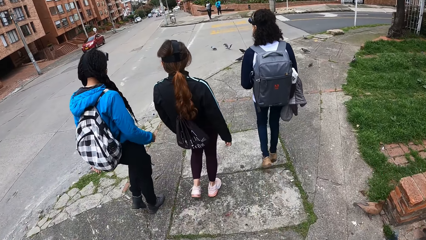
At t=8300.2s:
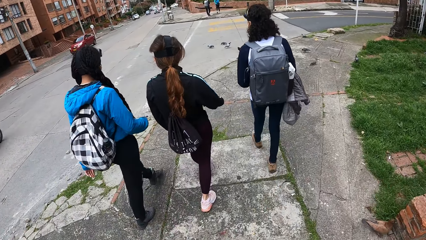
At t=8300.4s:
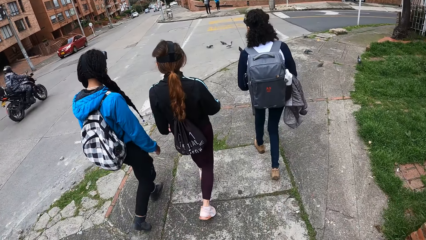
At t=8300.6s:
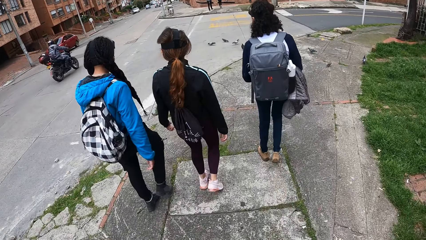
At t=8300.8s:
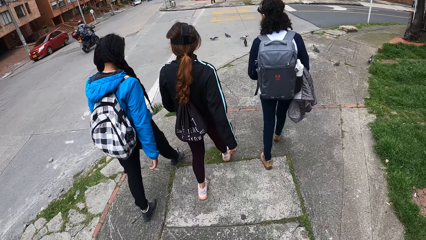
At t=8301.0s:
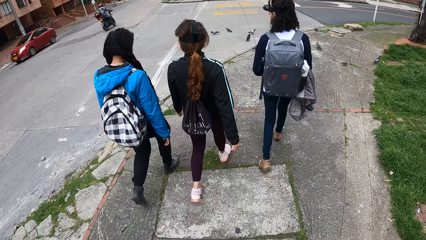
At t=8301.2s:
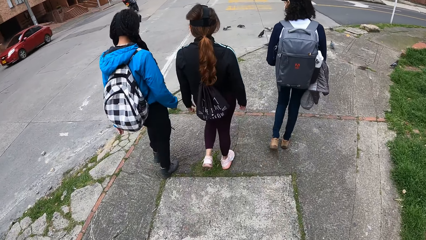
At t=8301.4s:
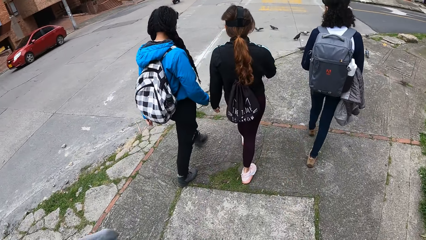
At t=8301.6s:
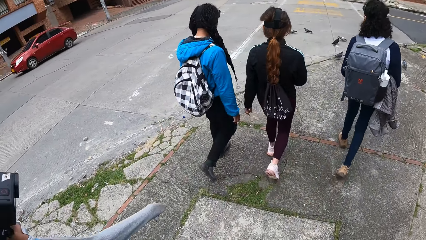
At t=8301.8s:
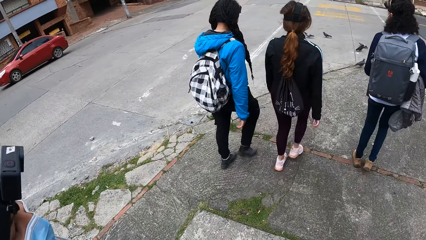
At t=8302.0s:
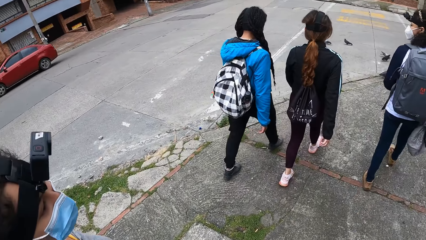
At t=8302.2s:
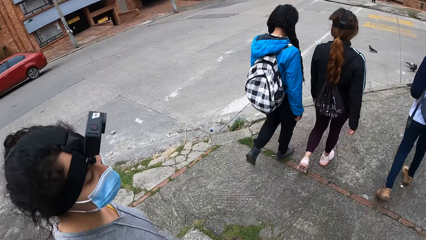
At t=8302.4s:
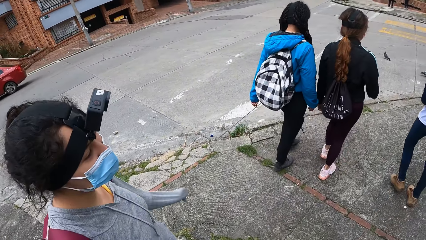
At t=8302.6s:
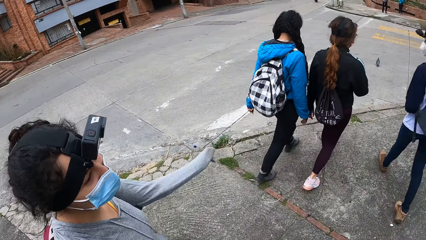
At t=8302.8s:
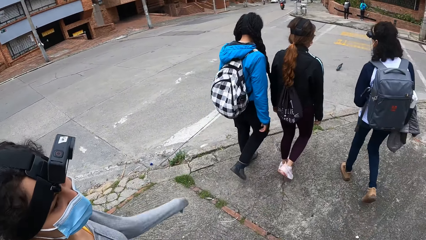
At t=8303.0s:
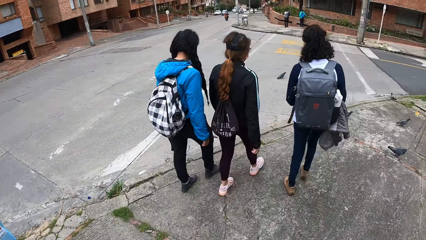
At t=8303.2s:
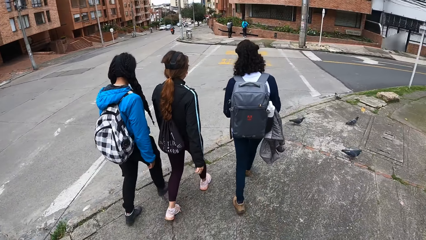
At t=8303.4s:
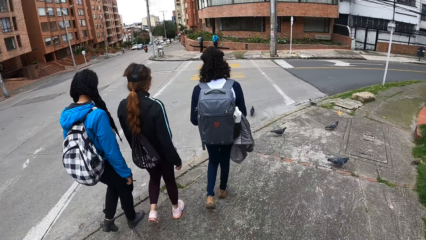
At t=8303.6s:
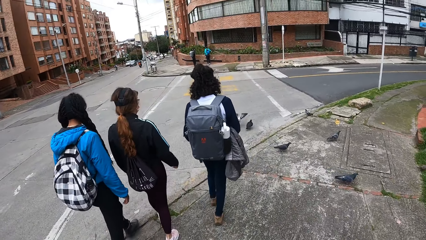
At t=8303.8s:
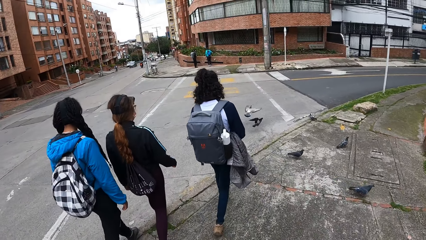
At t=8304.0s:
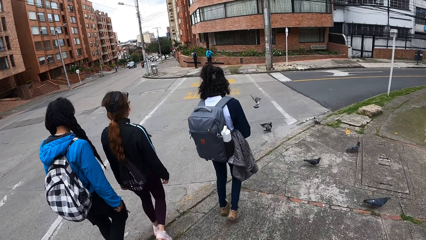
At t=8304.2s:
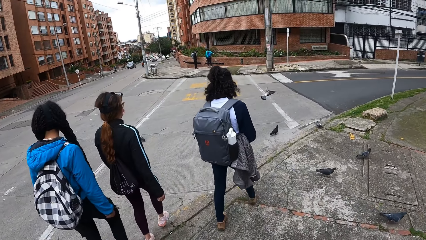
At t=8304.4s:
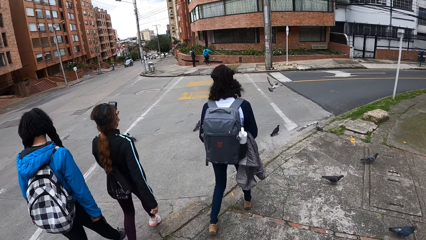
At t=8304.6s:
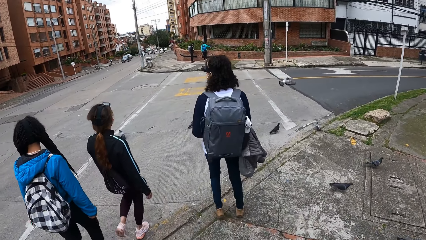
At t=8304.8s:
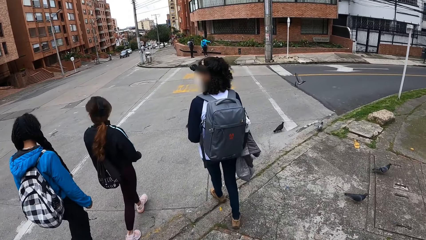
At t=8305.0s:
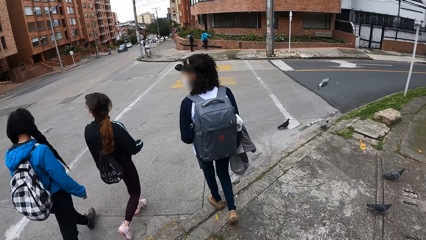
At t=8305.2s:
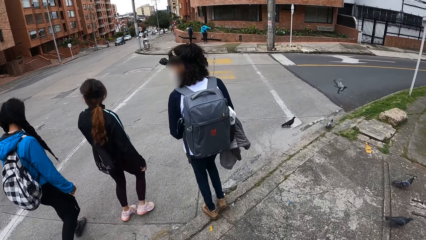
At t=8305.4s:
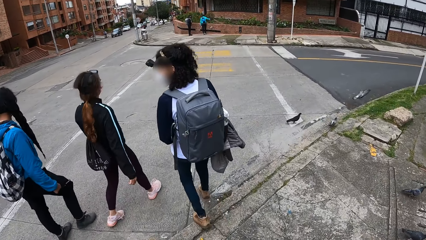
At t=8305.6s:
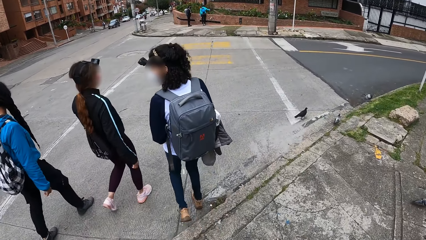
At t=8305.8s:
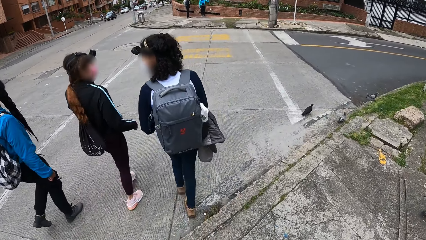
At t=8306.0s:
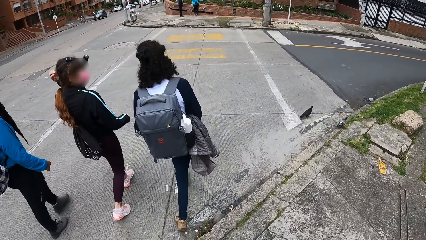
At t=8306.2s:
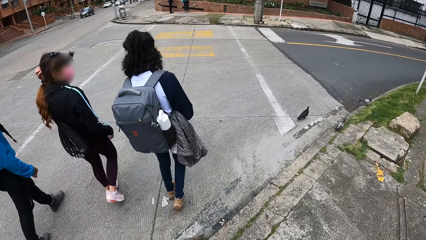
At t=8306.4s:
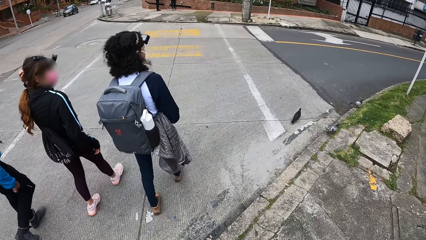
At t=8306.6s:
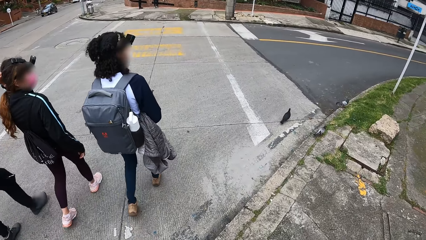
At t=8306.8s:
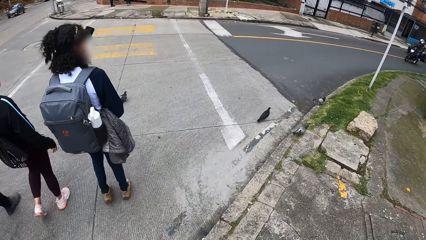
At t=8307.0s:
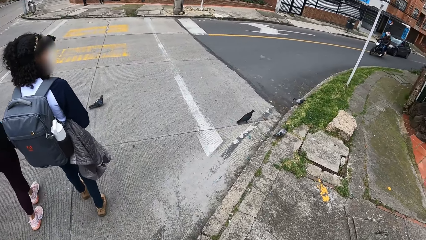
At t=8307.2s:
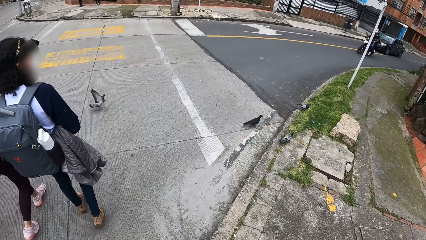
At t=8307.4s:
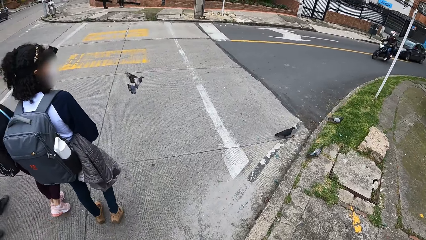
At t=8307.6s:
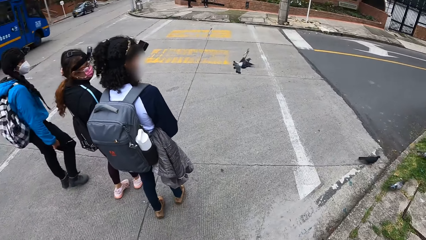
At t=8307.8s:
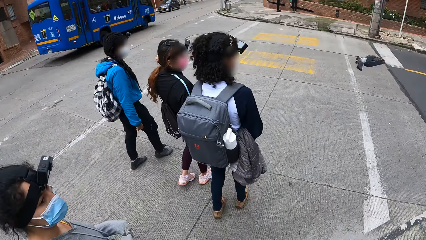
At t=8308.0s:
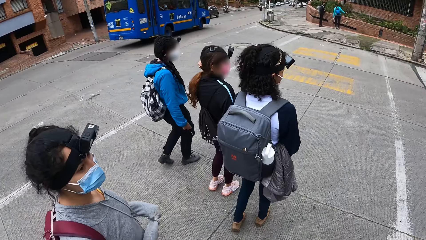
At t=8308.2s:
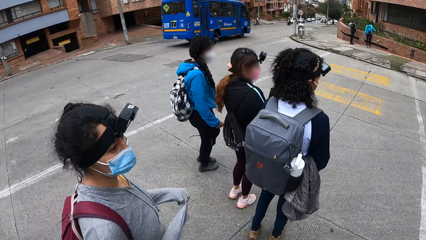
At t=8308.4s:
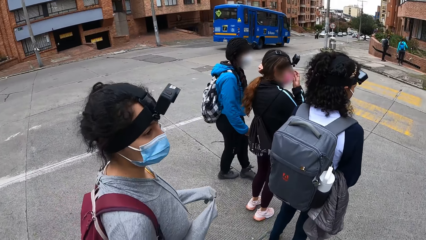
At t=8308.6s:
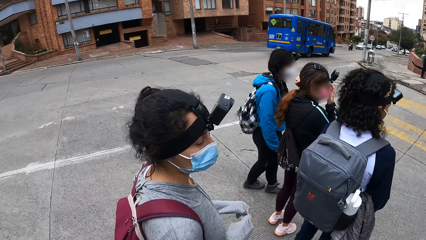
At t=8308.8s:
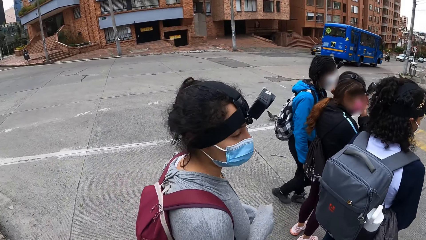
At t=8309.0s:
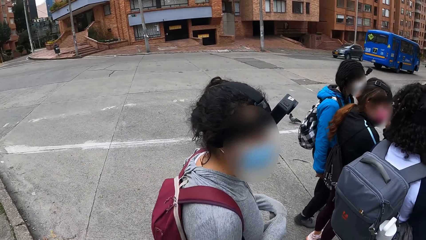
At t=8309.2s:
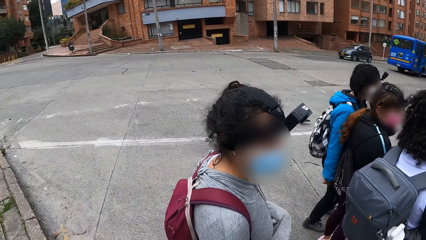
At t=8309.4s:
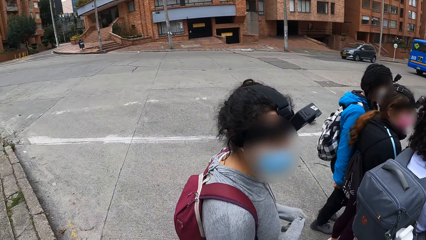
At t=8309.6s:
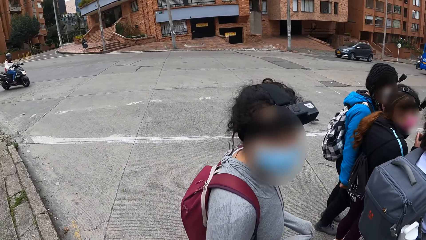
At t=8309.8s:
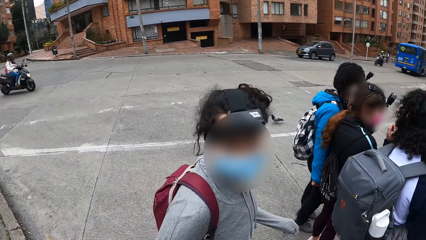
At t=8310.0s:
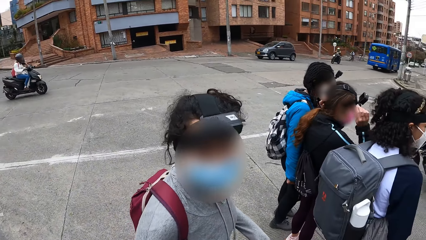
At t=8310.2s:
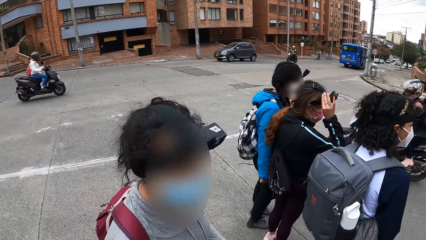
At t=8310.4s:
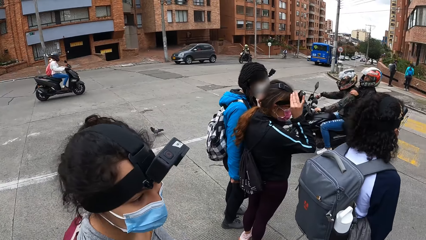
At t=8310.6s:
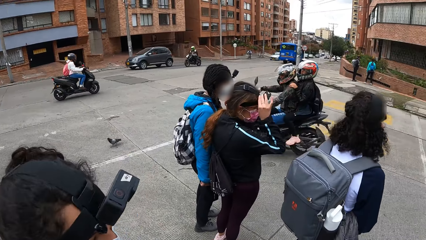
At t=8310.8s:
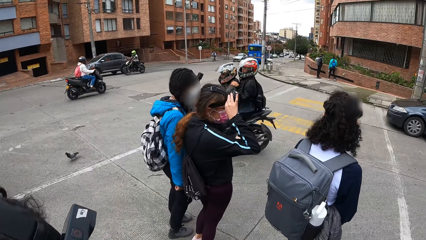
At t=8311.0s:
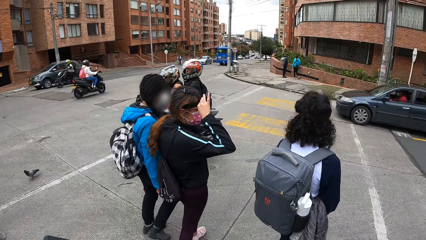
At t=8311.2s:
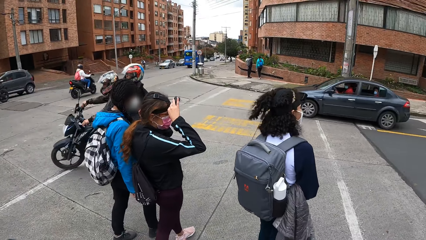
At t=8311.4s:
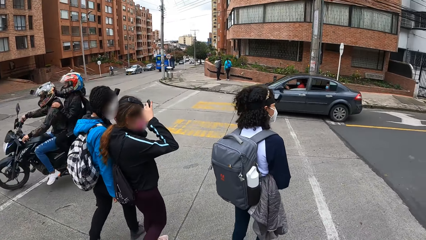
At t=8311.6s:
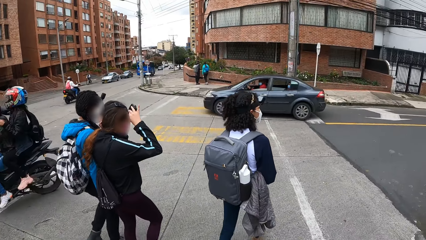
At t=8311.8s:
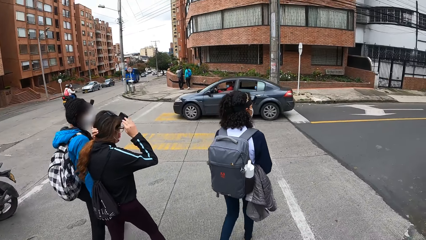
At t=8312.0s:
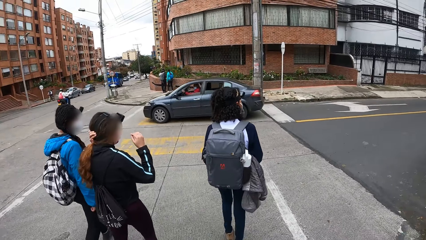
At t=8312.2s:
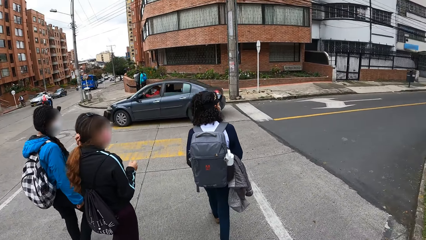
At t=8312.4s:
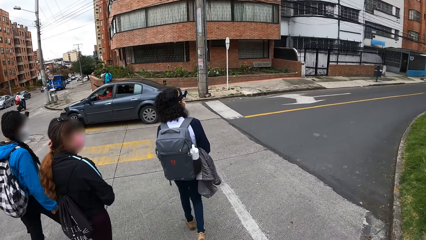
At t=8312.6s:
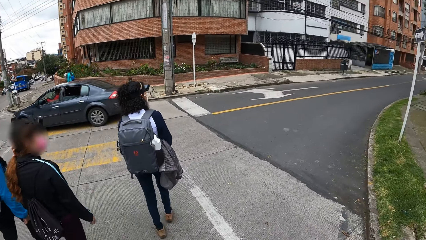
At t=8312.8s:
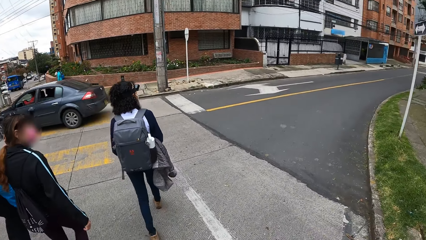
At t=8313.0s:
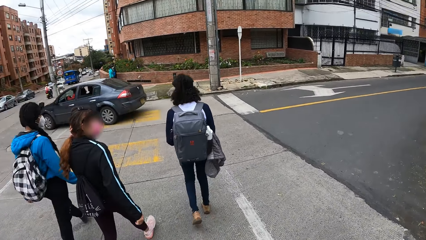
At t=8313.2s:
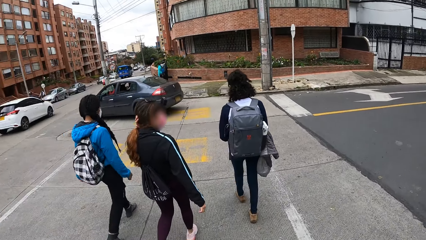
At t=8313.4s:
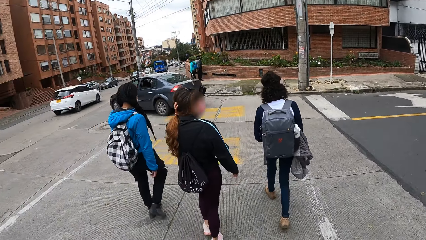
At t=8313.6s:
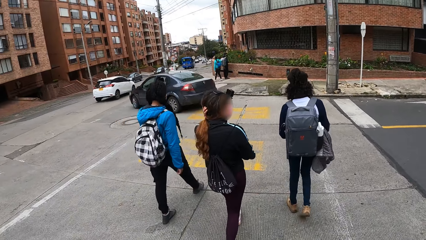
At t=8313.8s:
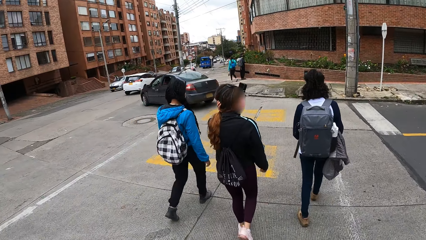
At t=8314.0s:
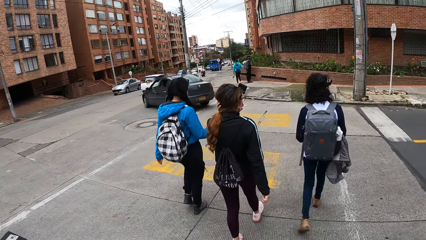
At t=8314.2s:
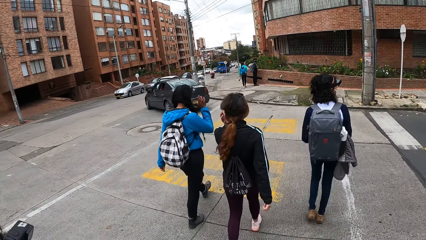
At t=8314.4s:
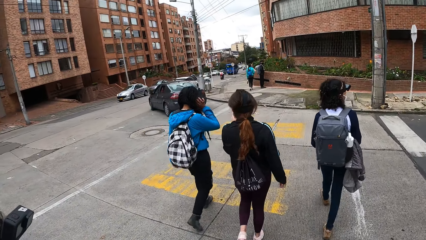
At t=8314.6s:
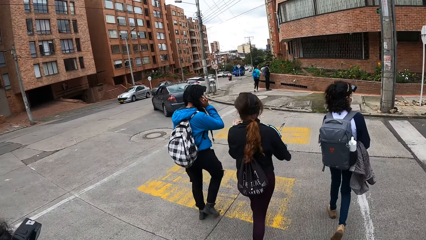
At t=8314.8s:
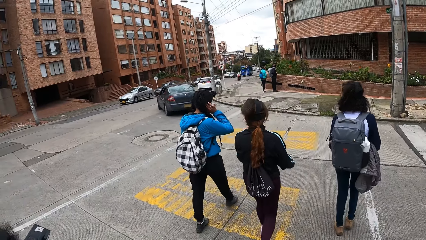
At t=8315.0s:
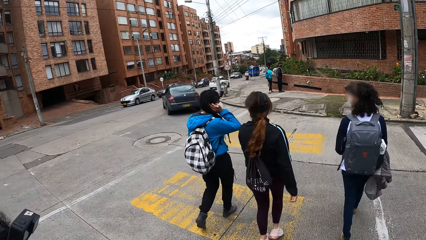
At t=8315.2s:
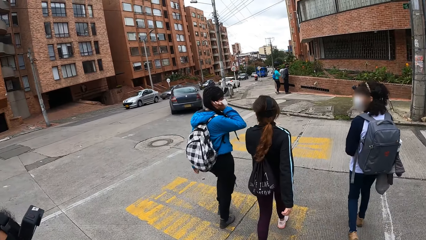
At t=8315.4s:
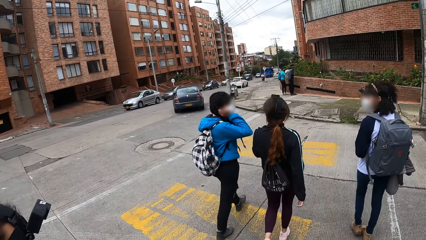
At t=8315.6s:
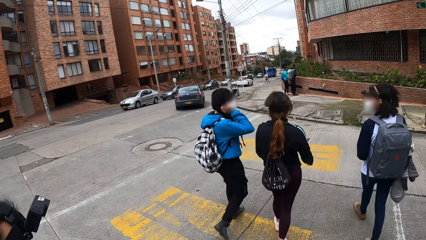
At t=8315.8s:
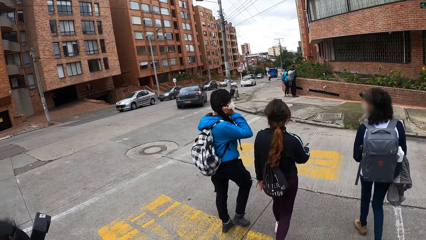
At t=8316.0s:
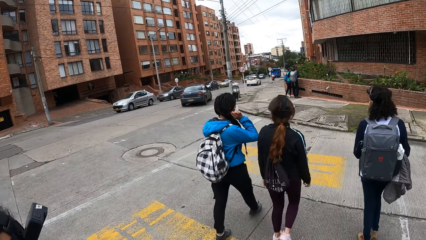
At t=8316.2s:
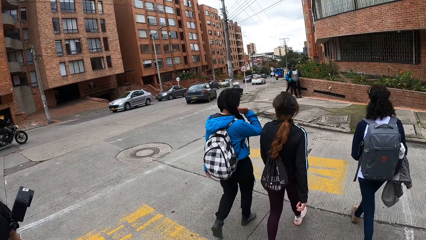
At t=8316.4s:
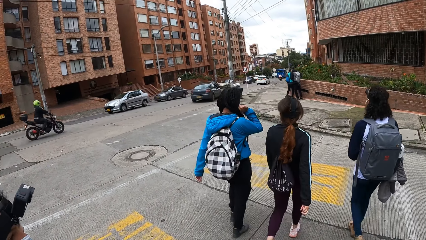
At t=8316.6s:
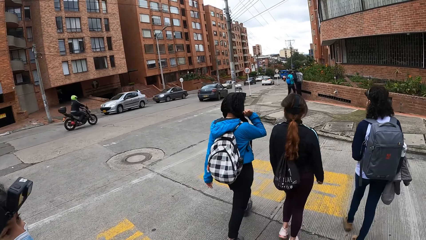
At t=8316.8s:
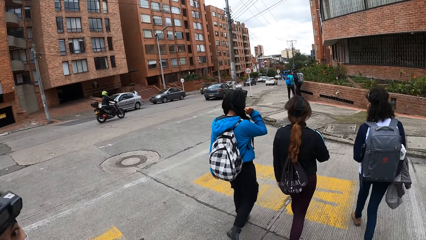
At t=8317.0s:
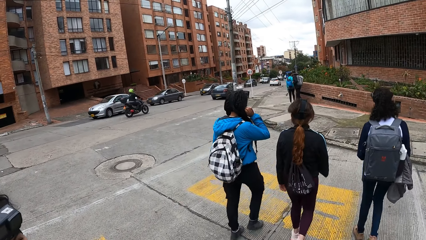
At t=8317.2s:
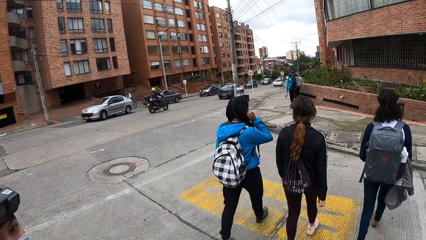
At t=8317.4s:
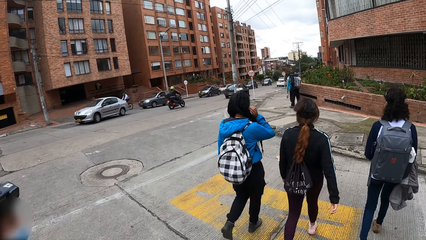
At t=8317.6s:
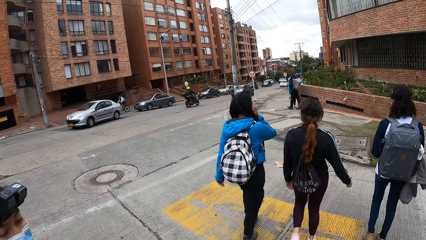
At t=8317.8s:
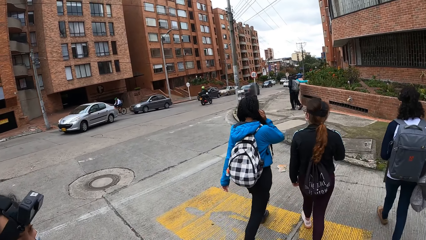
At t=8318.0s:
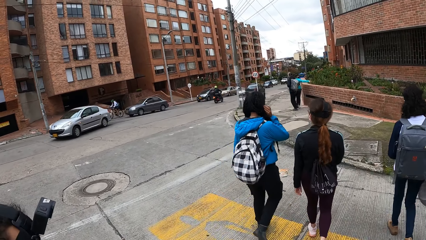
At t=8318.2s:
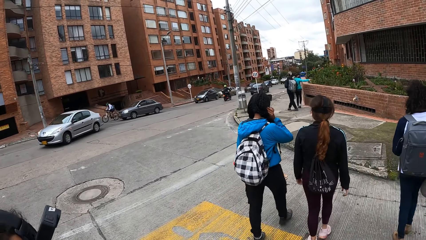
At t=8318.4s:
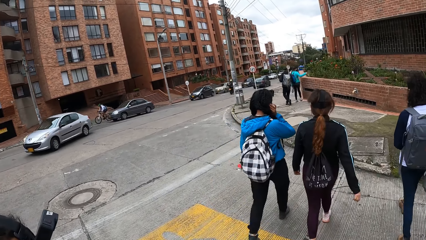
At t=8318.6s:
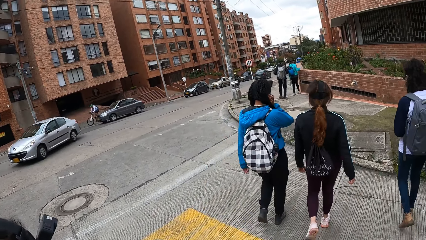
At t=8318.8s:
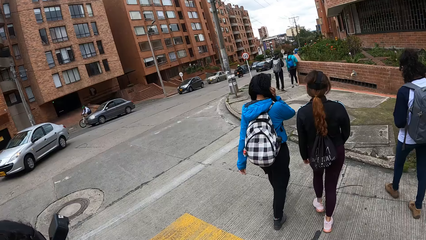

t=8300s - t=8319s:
A black motorcycle drives past the camera wearer. The camera wearer looks around the road. They look at a woman. They cross the road. The woman crosses the road.
